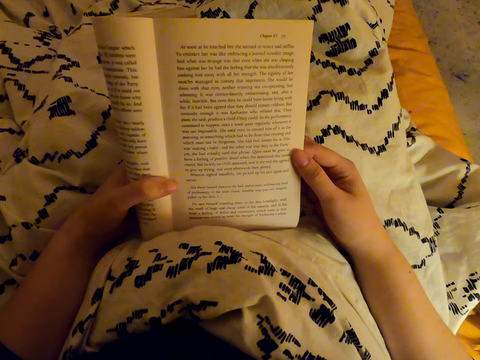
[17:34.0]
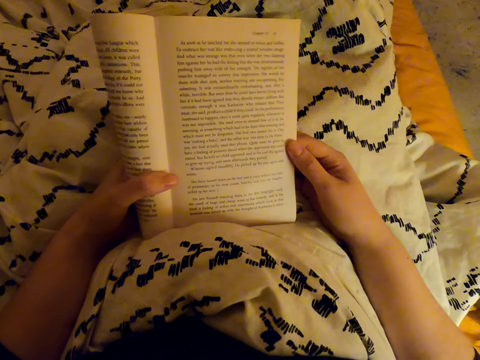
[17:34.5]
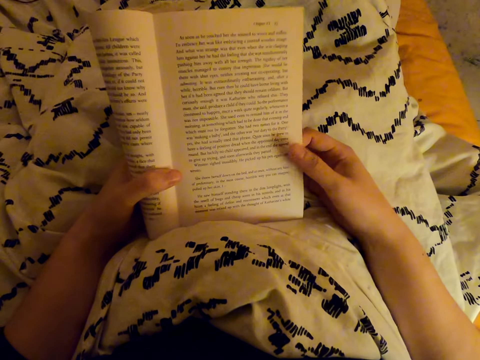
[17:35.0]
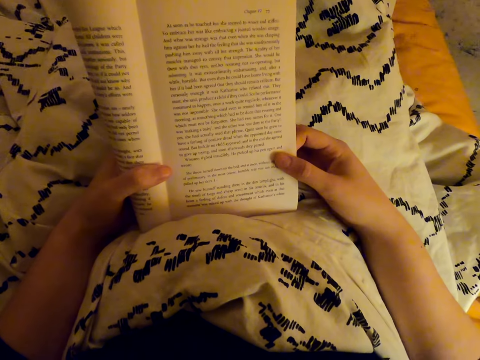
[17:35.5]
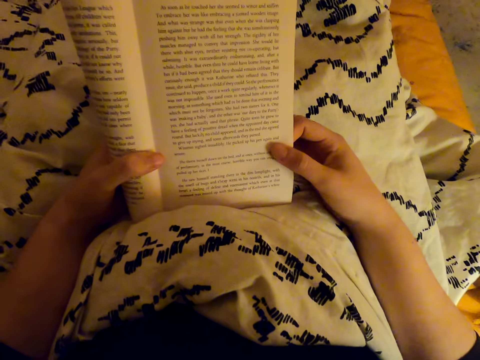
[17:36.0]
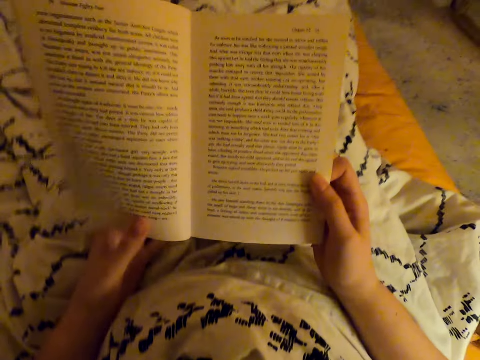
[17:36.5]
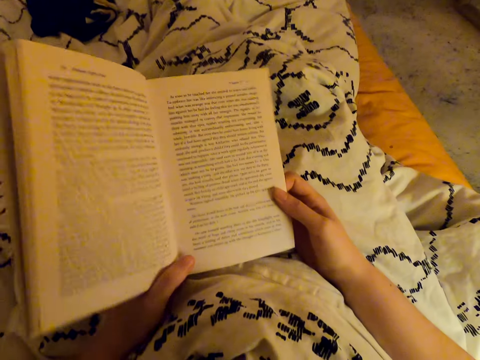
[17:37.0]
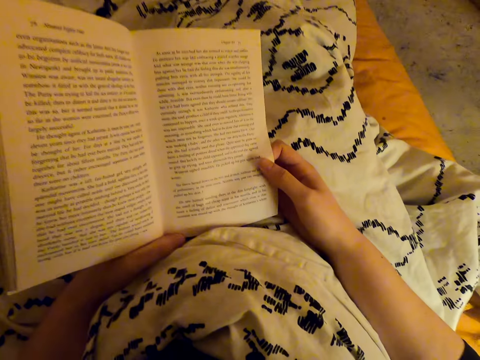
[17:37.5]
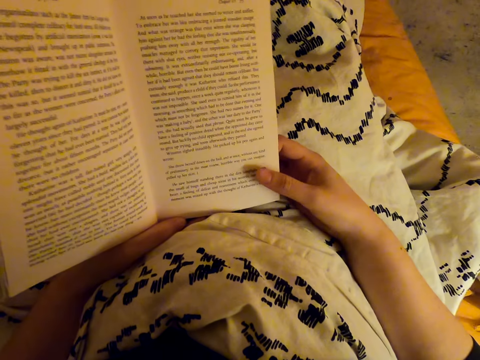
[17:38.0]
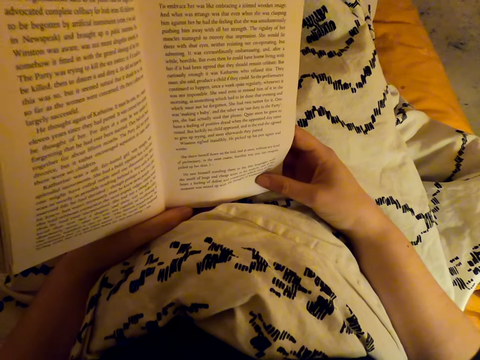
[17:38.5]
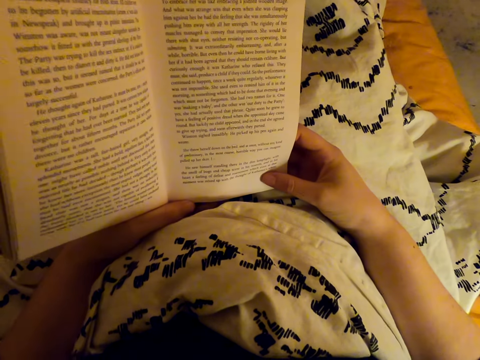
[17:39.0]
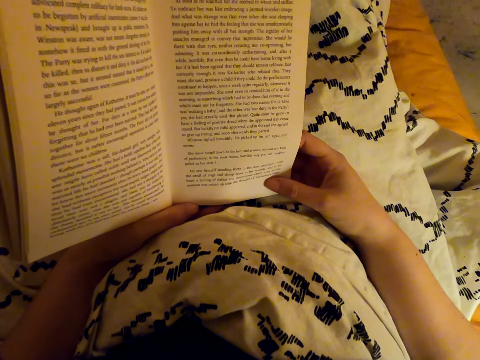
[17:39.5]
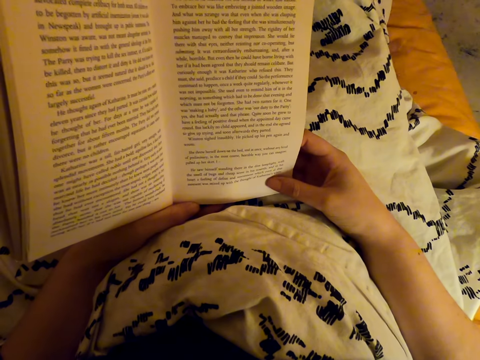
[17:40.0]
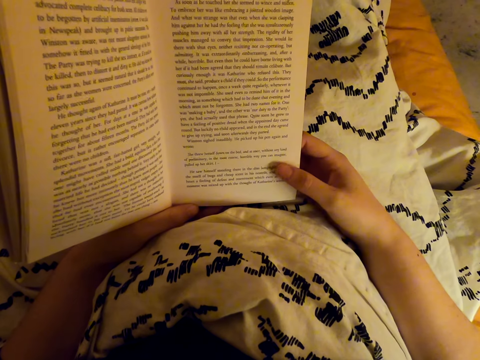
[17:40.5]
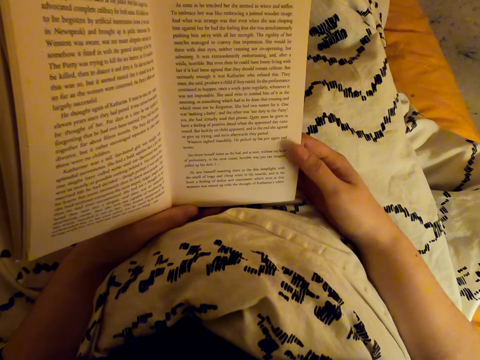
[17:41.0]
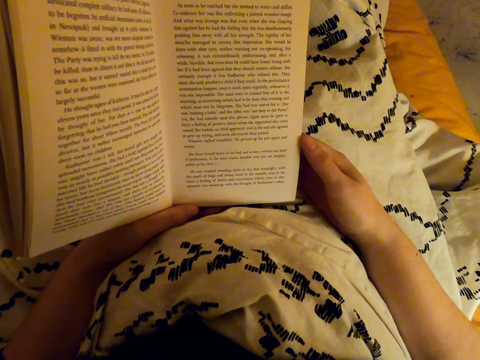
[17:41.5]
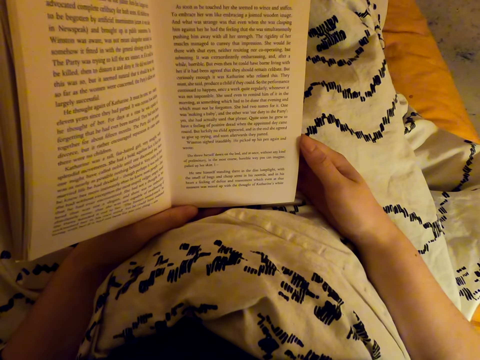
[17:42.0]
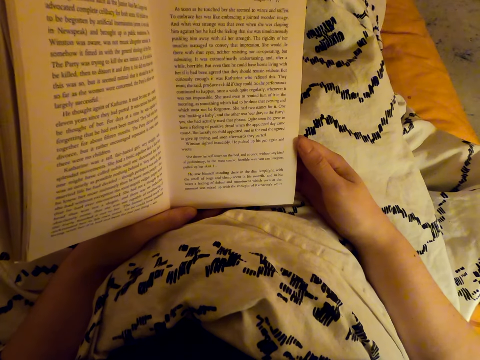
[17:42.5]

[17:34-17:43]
The camera wearer unfolds the book. They read the book.

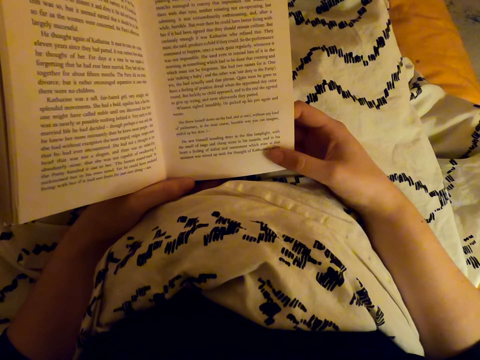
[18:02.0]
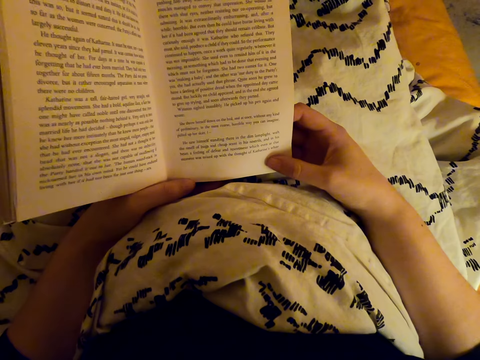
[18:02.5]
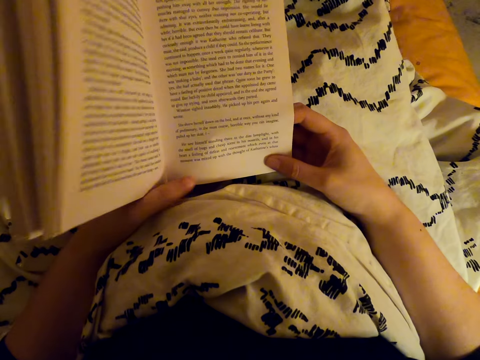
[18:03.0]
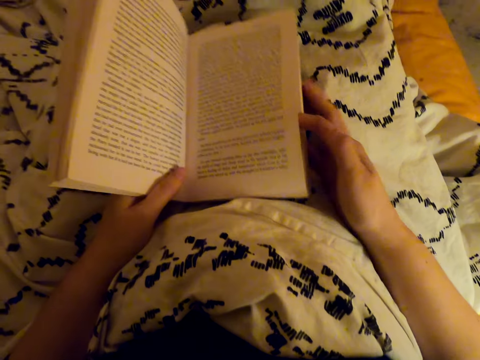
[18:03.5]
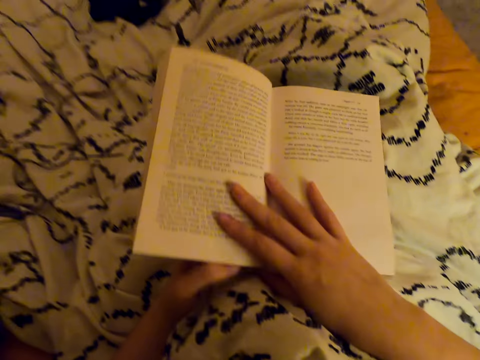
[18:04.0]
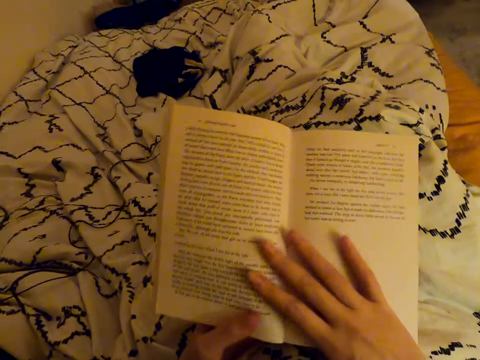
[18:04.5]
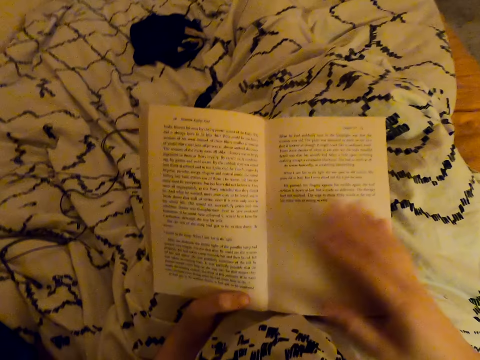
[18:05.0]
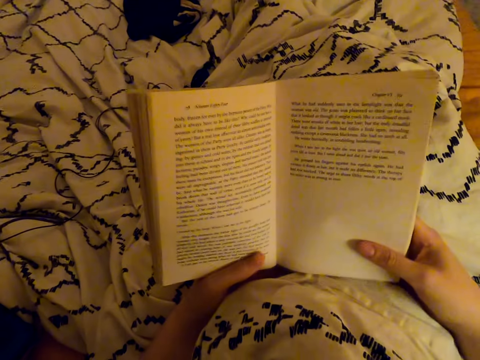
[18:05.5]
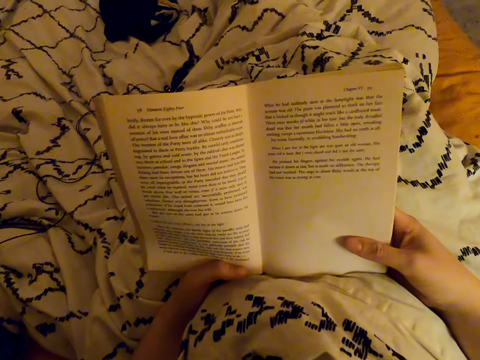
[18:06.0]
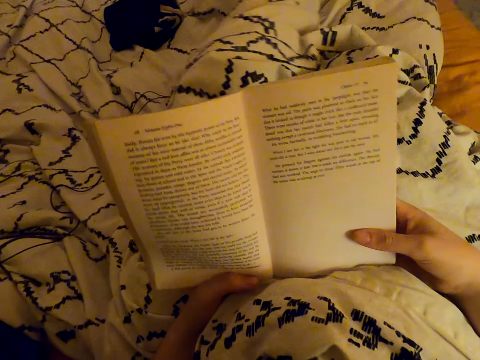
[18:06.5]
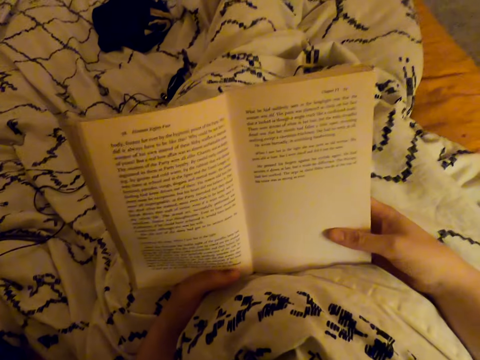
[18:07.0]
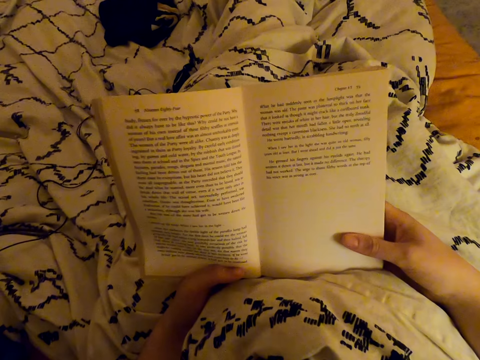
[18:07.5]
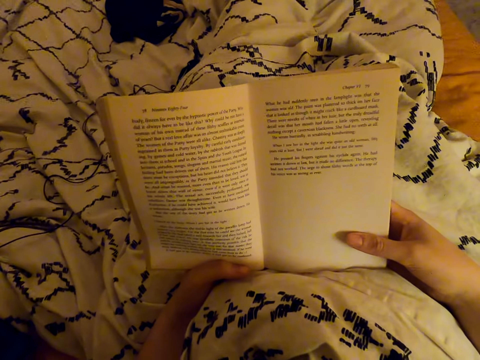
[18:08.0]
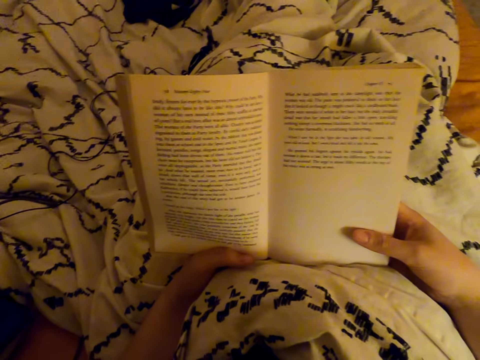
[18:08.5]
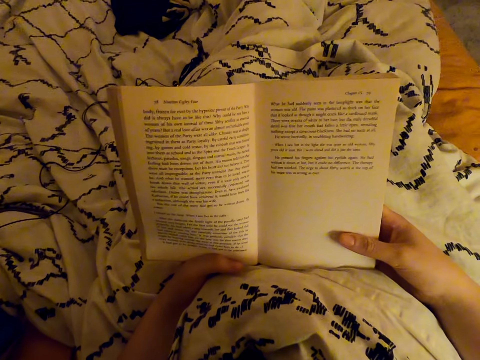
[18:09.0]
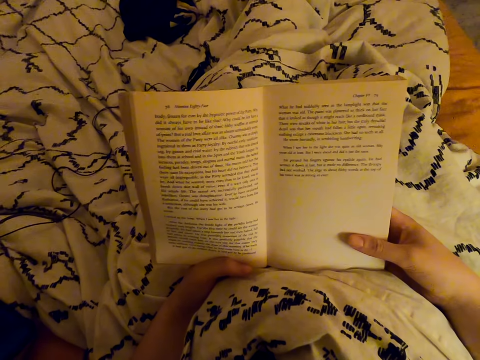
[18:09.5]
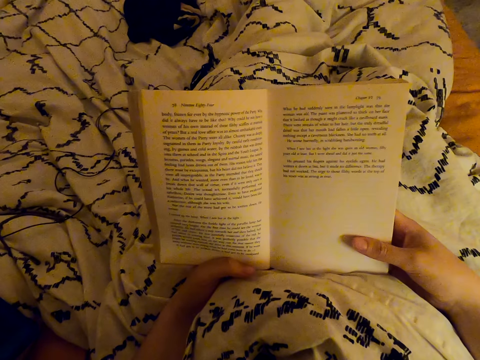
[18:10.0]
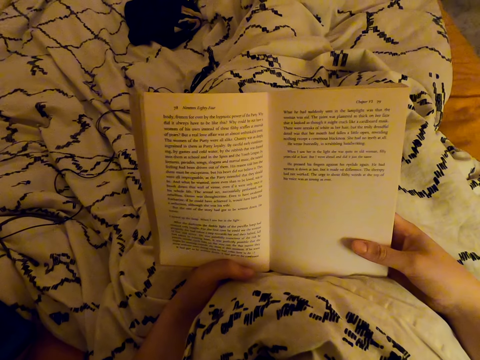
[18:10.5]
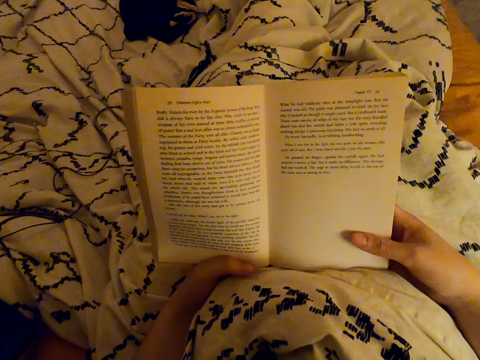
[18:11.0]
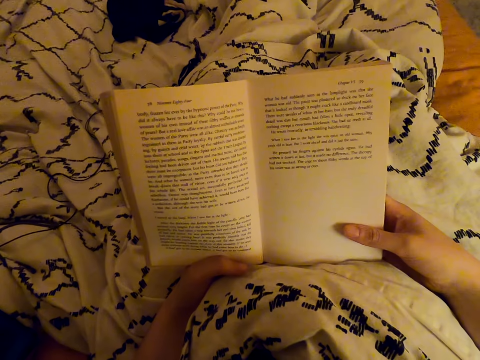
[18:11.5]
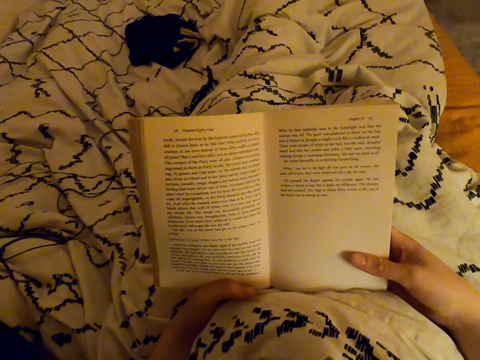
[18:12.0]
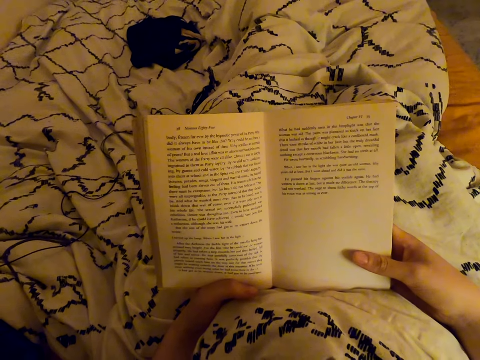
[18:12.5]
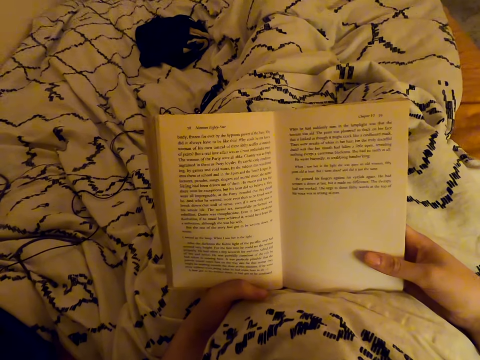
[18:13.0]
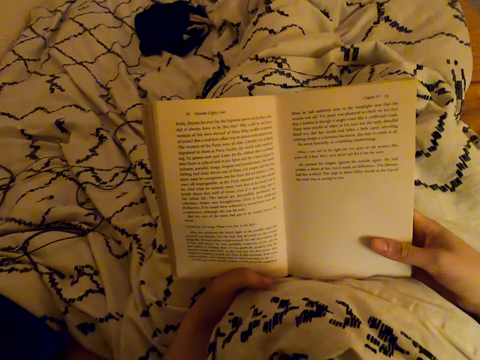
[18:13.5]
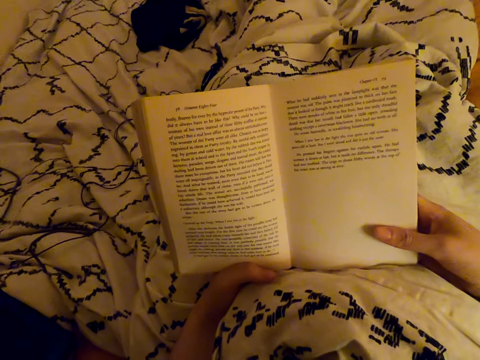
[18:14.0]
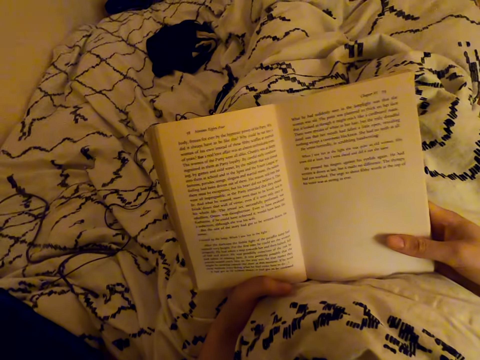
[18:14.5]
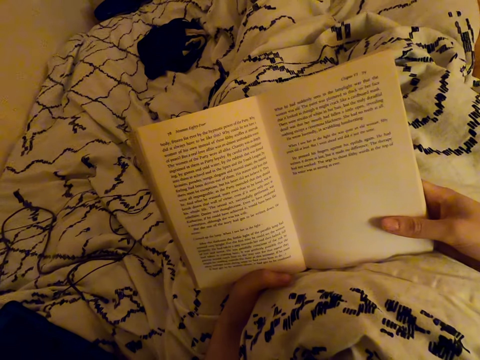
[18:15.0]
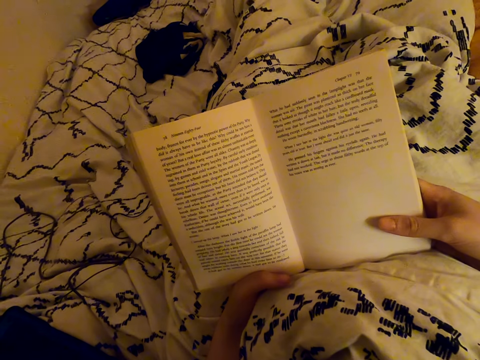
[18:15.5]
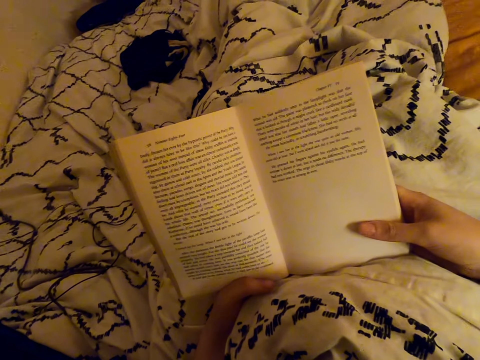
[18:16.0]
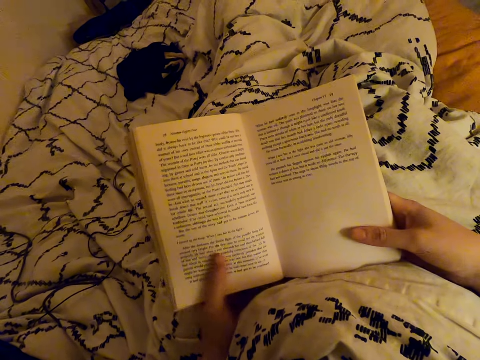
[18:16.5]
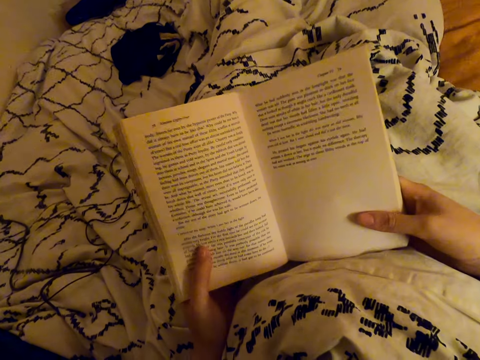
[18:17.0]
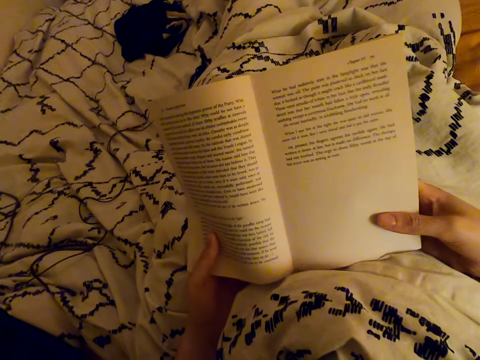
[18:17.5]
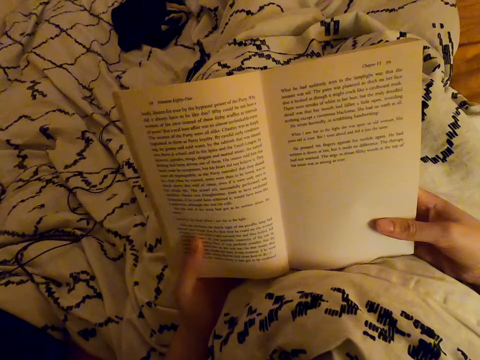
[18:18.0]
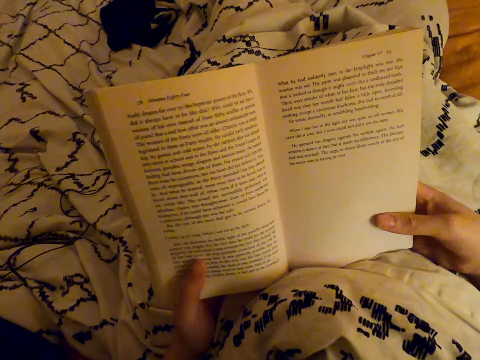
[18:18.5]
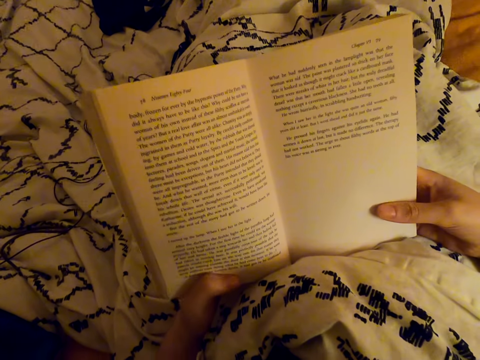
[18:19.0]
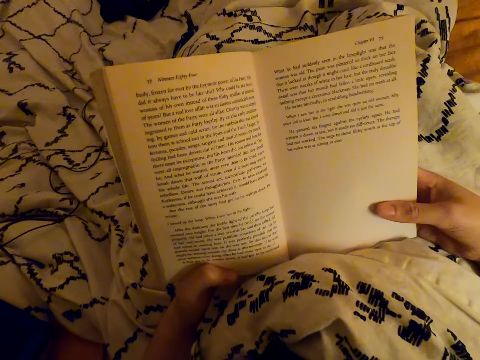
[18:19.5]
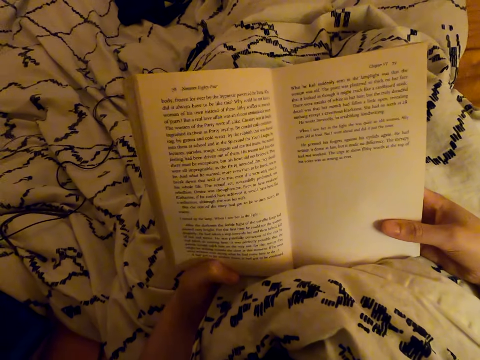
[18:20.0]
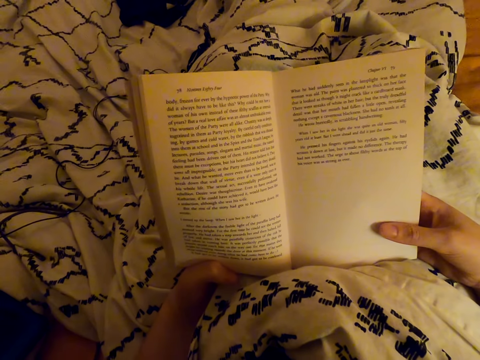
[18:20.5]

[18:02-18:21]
The camera wearer flips the book. They read the book.
